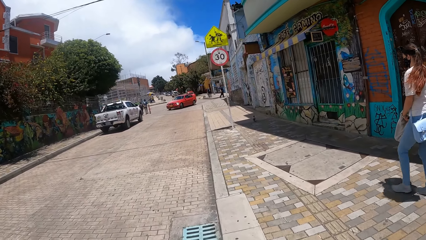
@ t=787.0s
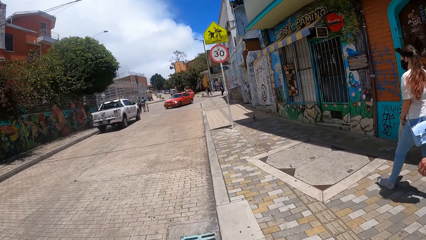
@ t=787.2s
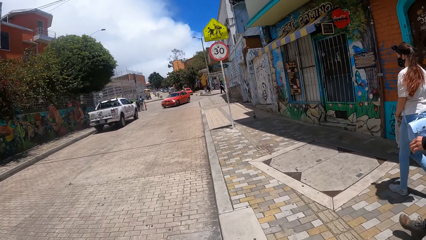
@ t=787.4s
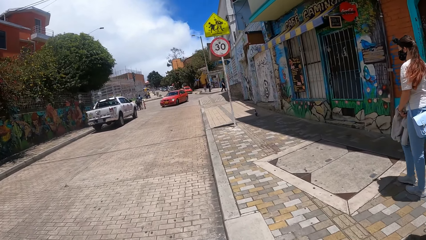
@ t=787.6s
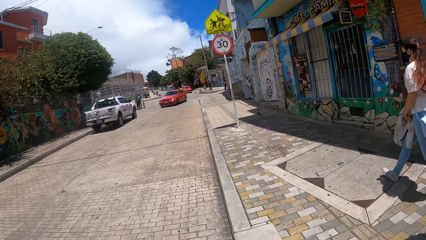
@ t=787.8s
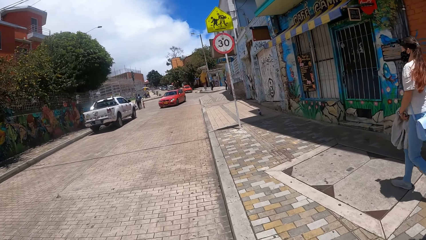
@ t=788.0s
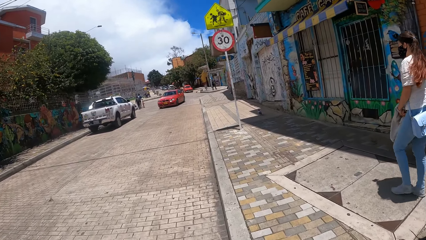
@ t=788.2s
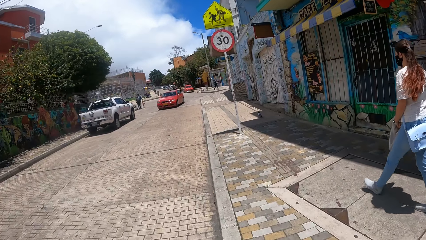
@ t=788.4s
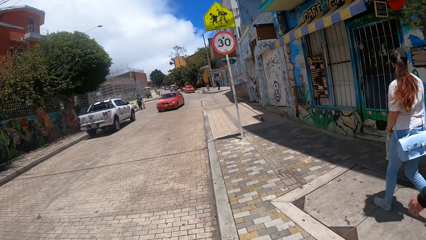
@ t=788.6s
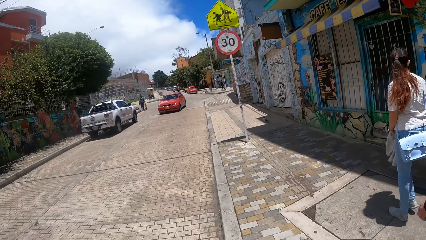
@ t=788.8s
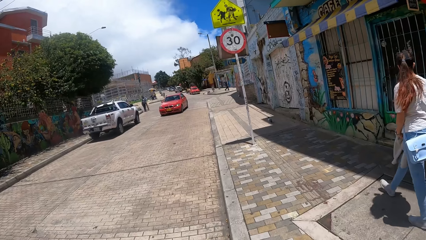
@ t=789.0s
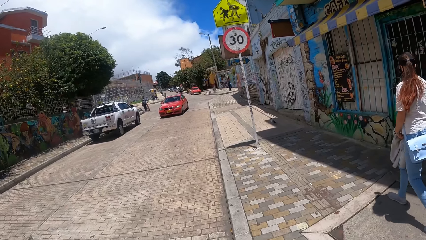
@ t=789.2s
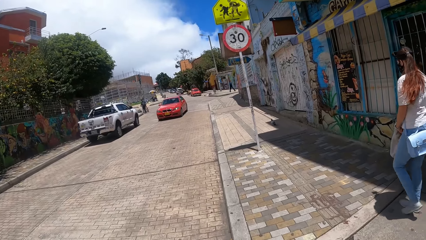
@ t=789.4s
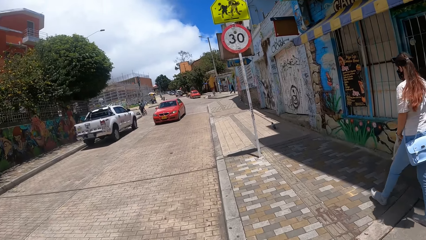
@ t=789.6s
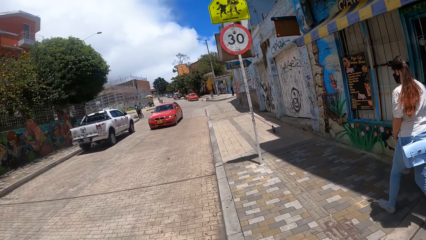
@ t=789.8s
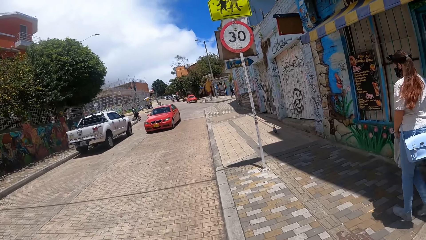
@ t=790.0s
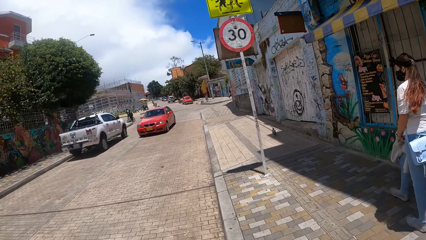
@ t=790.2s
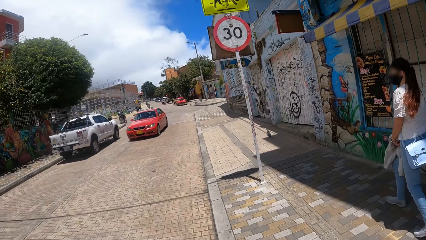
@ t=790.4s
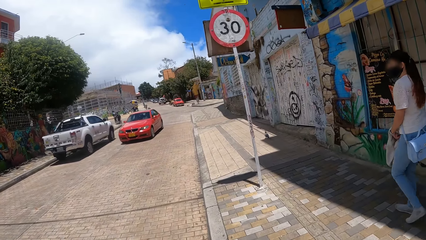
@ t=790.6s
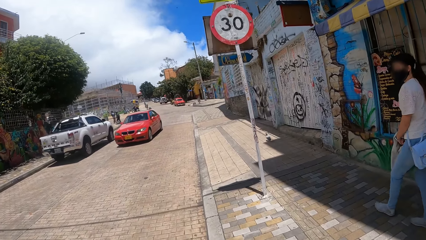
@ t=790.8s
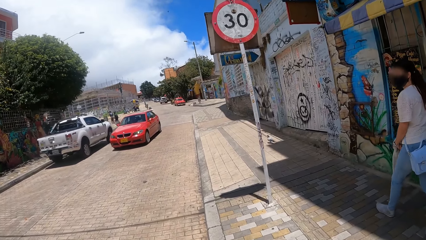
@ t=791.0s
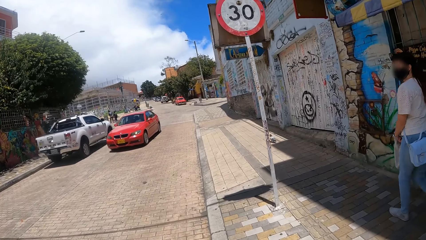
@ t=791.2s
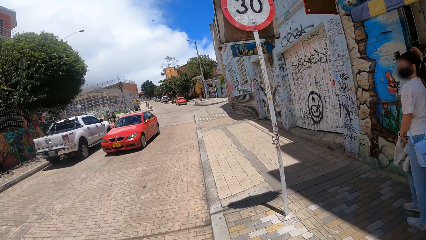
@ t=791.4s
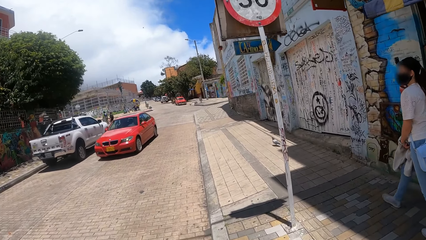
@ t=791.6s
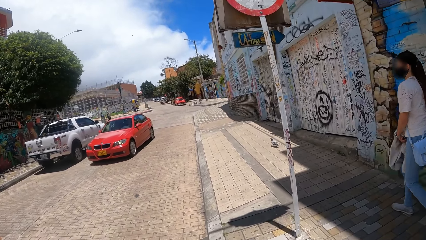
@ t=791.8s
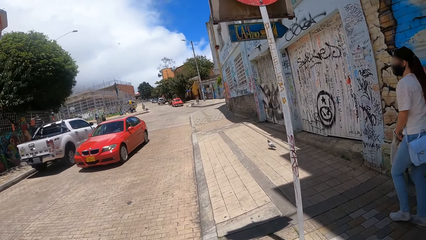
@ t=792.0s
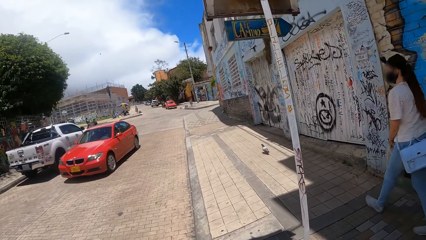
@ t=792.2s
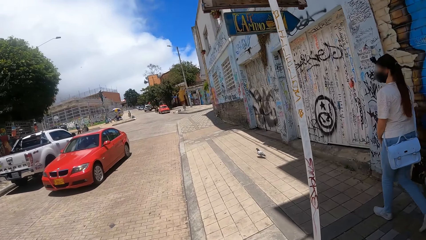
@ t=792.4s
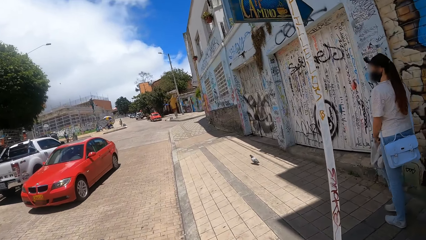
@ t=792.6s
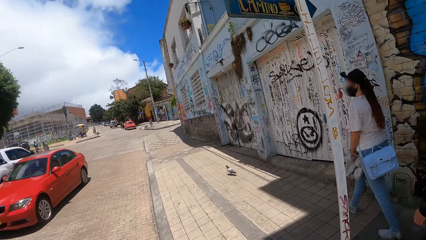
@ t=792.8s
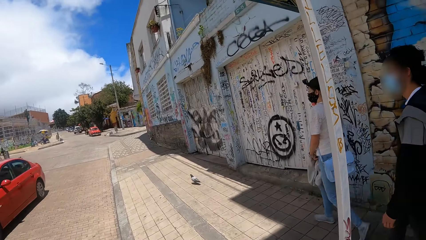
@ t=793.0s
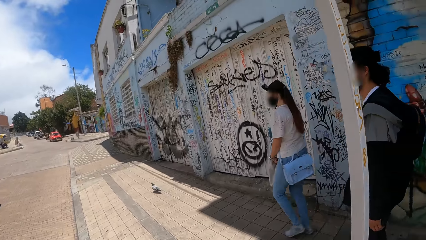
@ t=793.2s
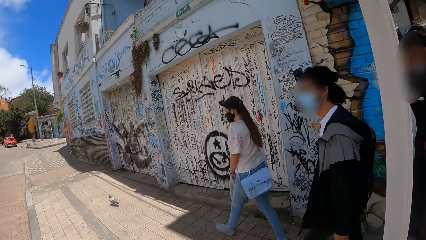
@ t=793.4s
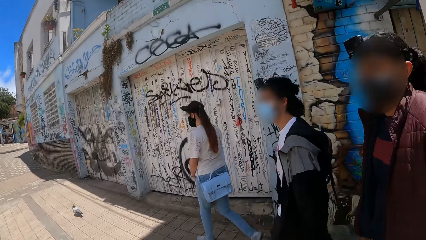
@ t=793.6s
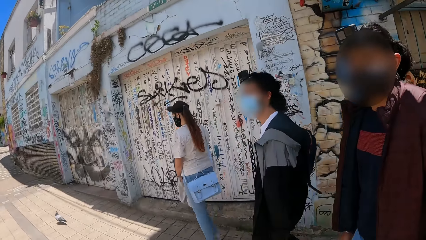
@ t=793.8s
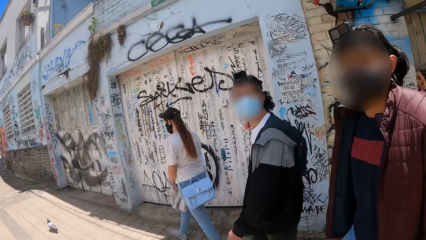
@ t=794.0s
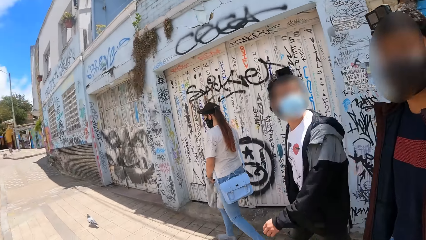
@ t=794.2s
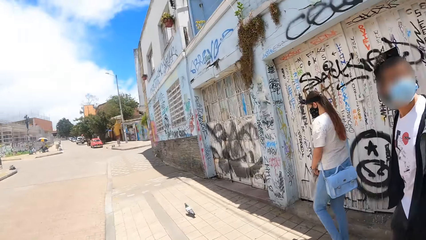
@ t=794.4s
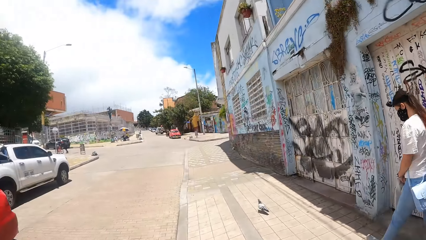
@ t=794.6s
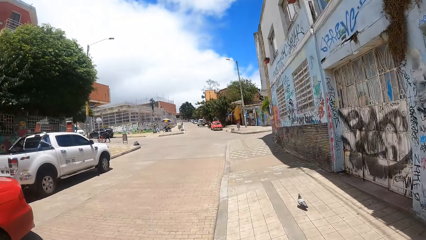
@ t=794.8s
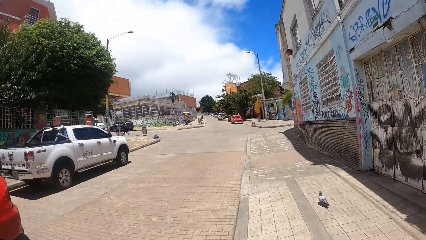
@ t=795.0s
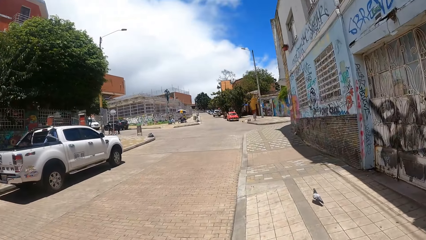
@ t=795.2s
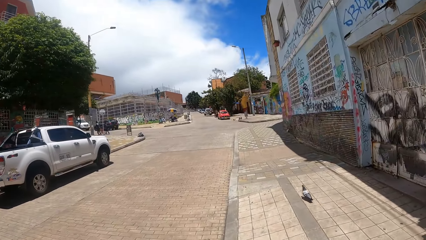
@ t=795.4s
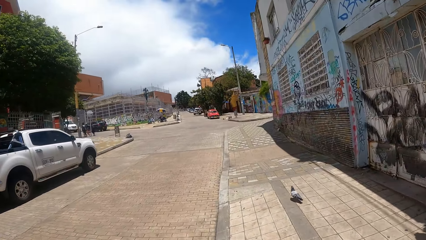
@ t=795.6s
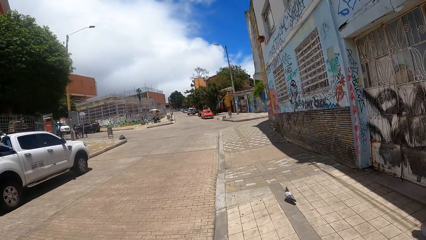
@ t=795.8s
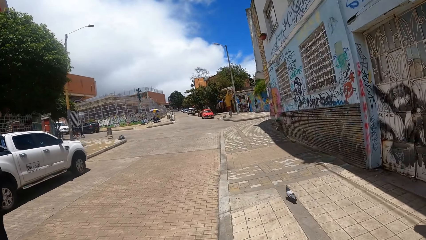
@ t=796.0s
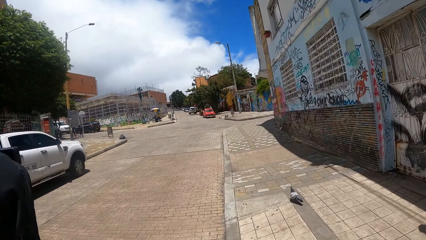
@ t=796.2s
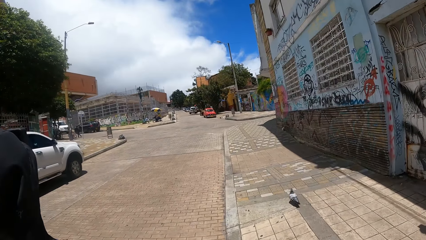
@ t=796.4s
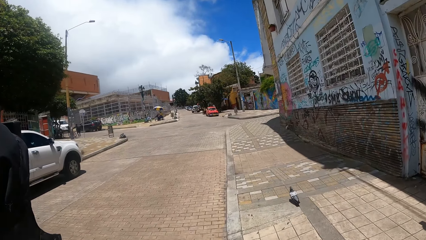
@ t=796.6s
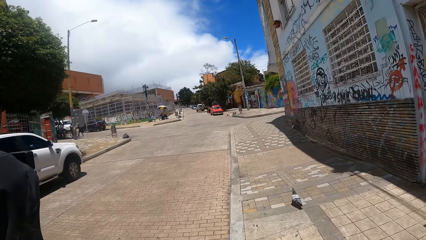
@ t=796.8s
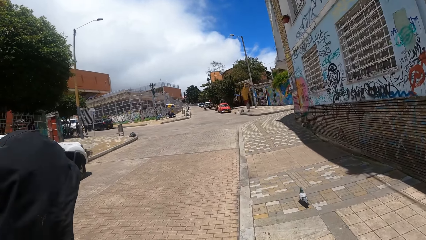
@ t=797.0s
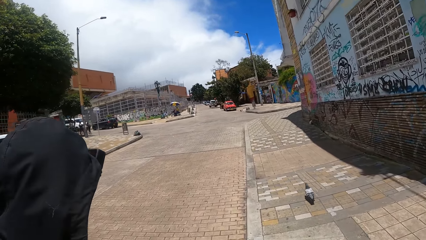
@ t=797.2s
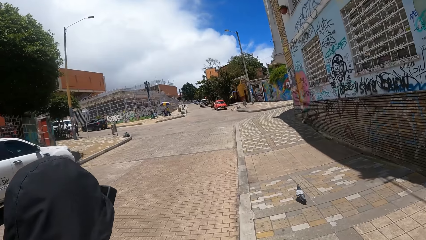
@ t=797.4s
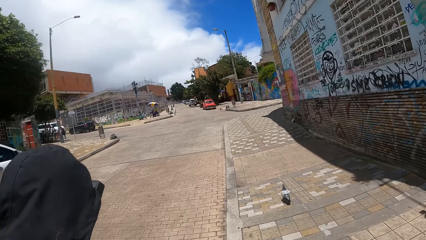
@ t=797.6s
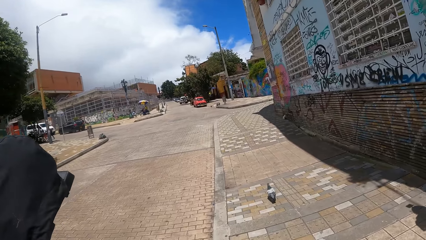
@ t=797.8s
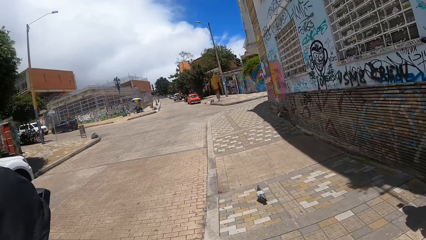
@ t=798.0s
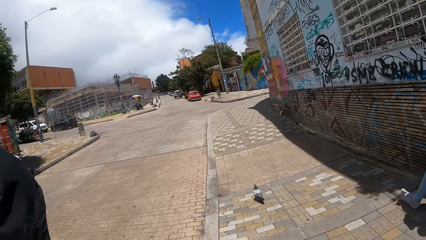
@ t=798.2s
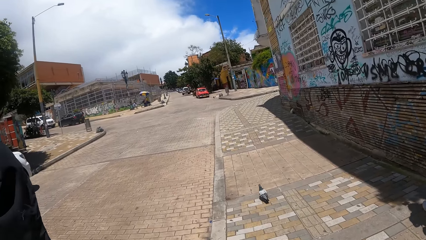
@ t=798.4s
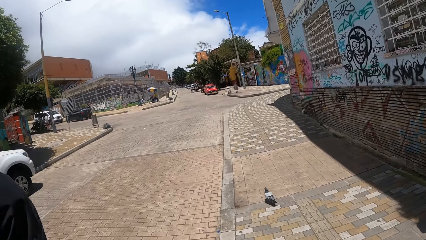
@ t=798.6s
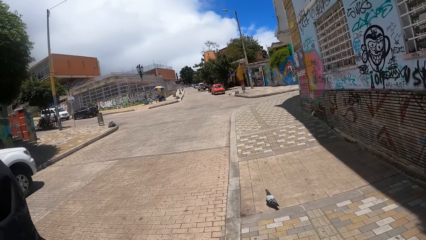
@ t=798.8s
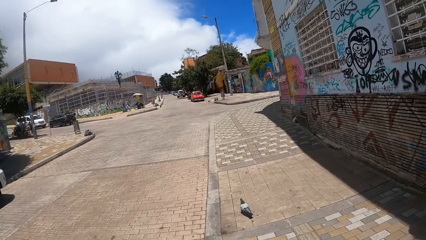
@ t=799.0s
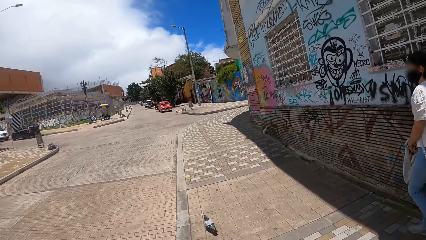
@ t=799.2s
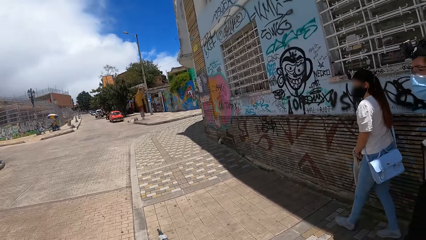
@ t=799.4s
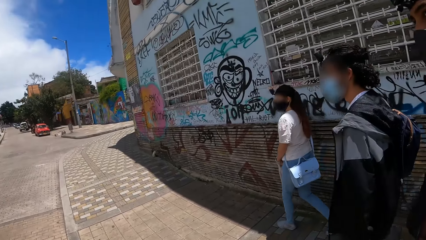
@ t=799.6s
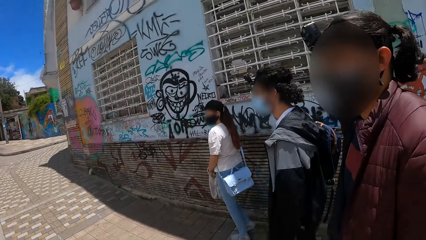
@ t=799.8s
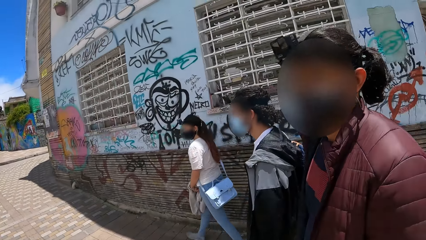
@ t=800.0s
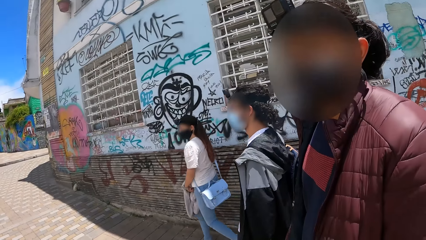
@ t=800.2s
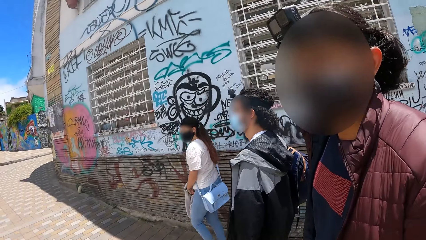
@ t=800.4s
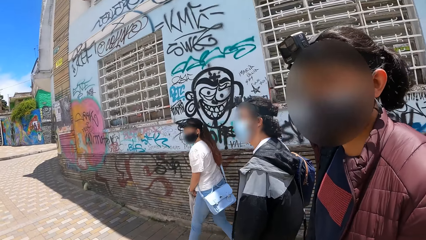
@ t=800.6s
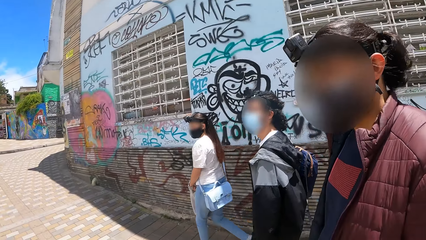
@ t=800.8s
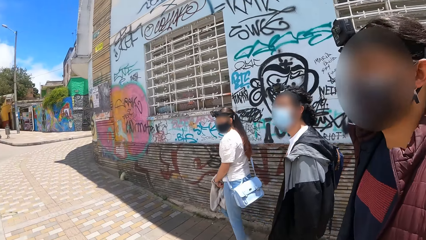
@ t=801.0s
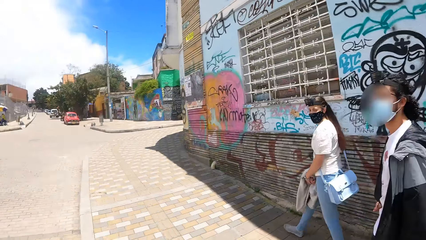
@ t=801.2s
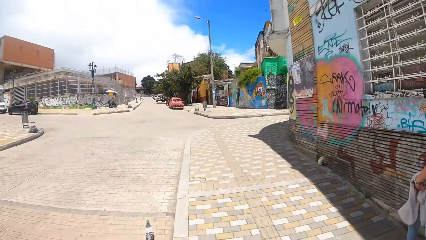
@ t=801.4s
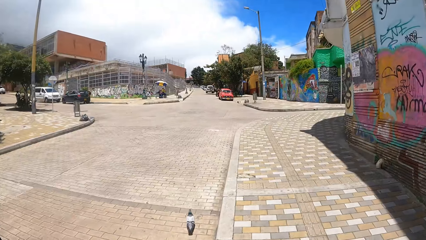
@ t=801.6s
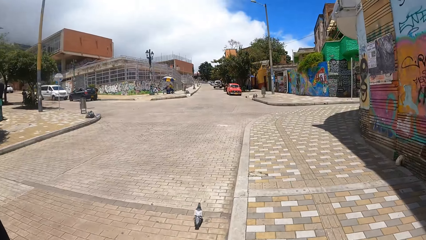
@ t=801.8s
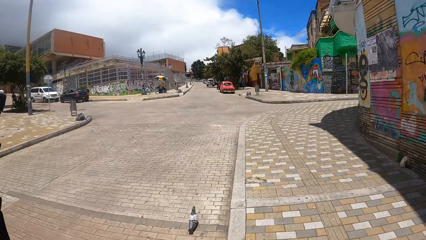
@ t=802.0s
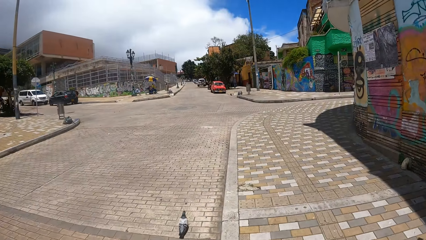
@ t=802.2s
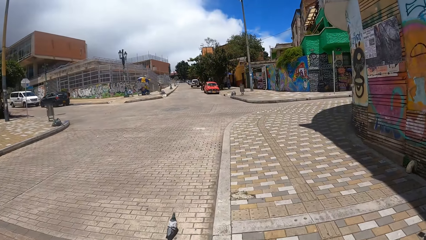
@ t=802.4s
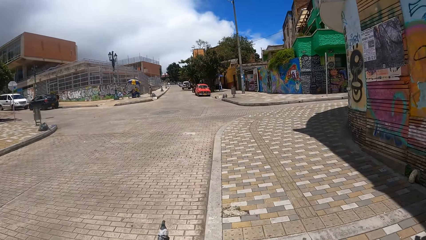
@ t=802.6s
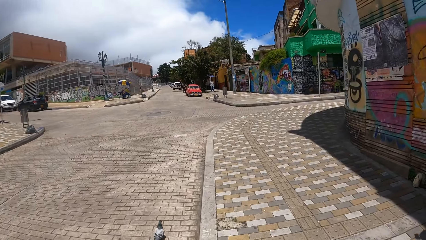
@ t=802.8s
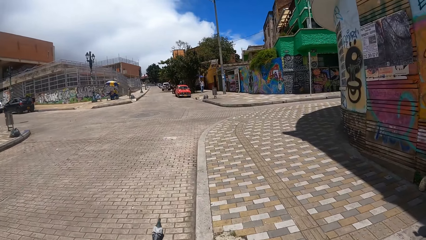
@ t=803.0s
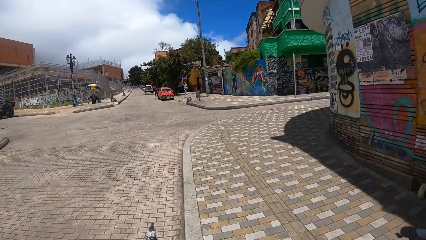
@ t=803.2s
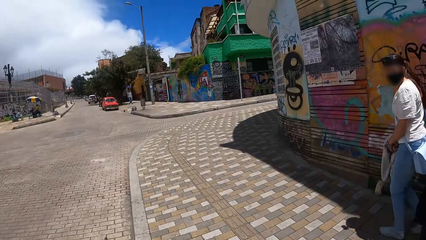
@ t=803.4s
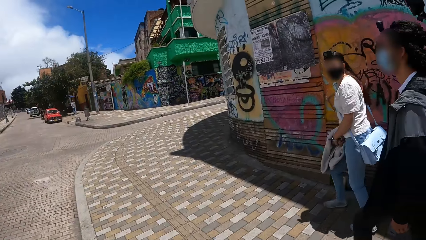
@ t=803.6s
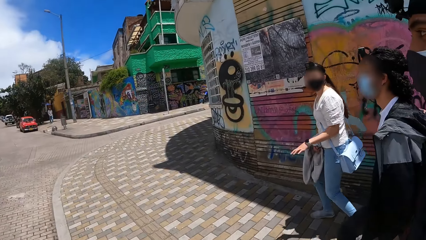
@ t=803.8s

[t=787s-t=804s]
The camera wearer walks on the road. They walk on the pavement. They interact with a person. They walk on the pavement. They interact with the person. They look around. They walk on the pavement.
